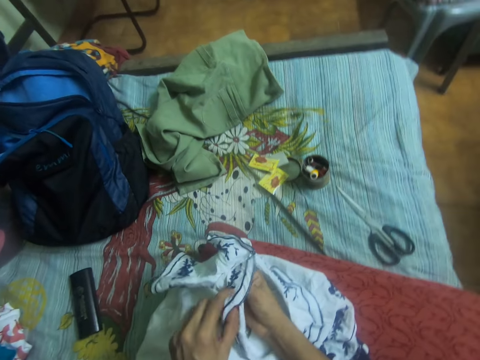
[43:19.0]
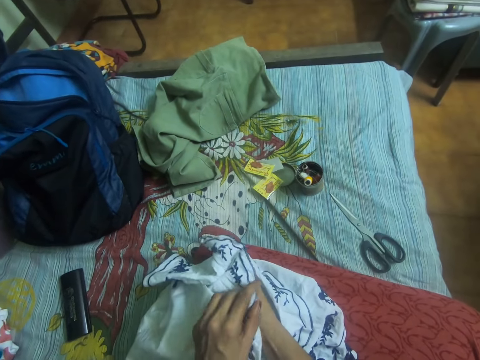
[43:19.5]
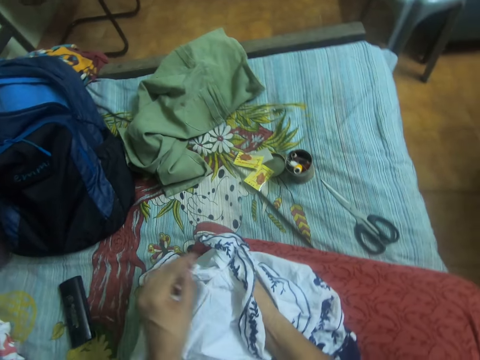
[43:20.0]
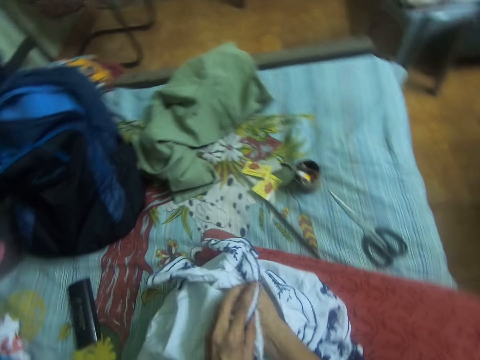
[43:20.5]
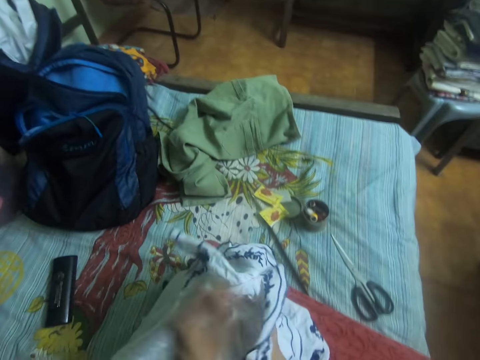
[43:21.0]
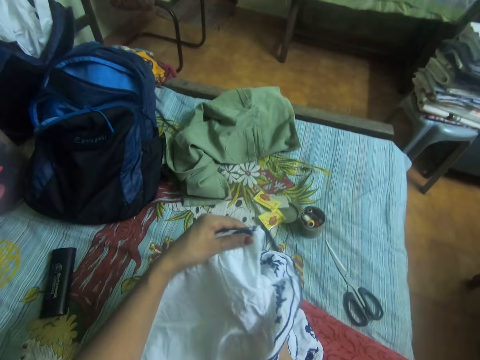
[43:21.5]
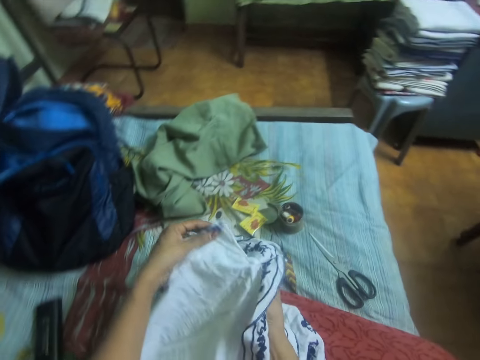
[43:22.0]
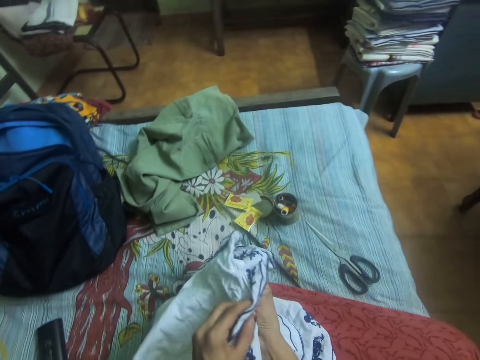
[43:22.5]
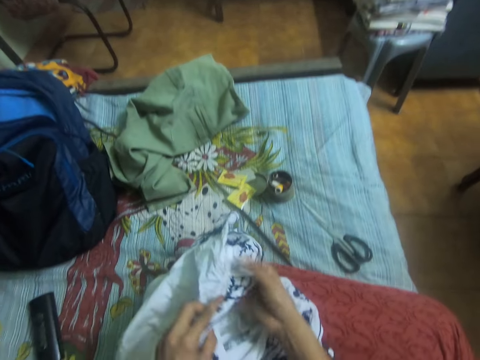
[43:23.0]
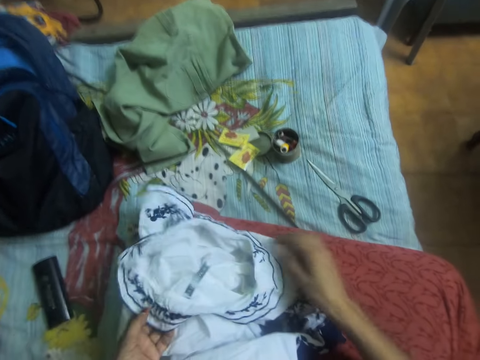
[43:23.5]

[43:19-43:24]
The camera wearer checks the cloth.

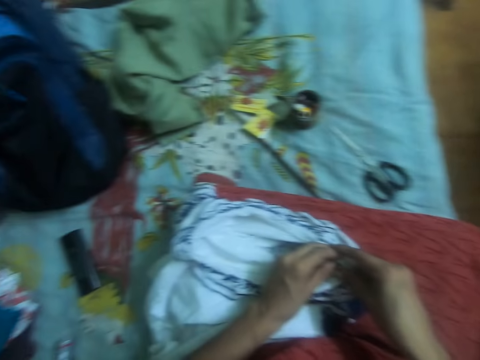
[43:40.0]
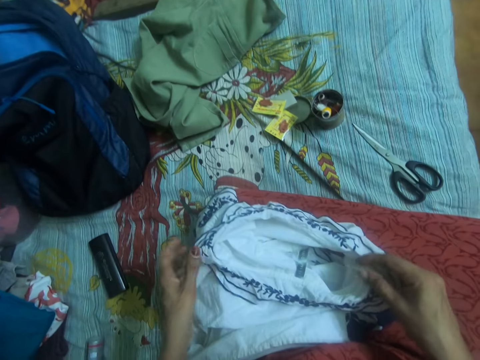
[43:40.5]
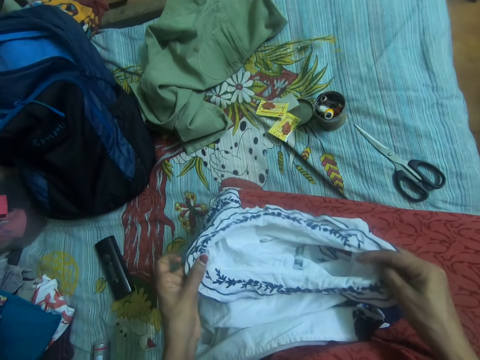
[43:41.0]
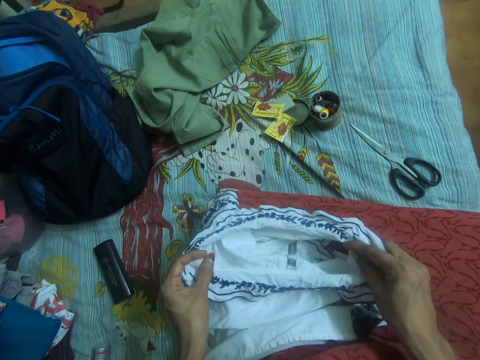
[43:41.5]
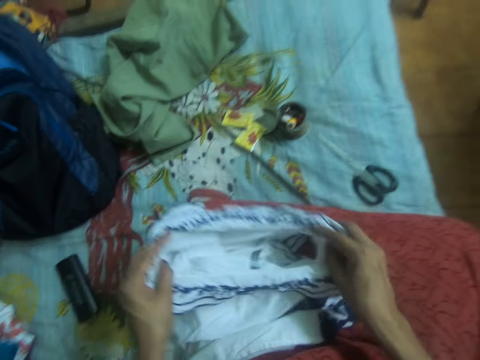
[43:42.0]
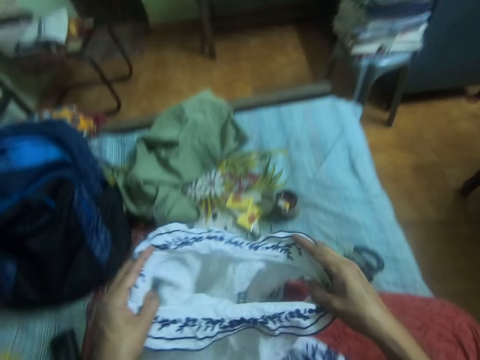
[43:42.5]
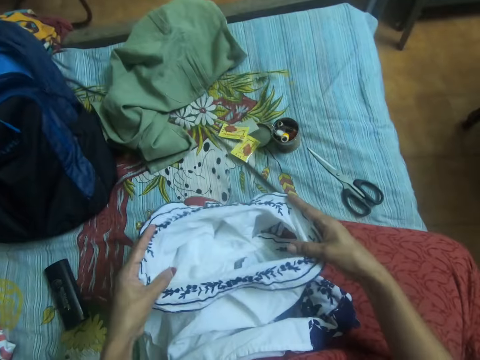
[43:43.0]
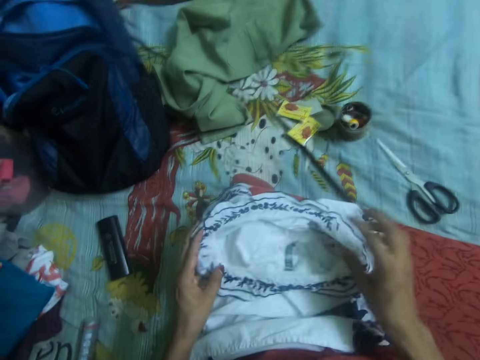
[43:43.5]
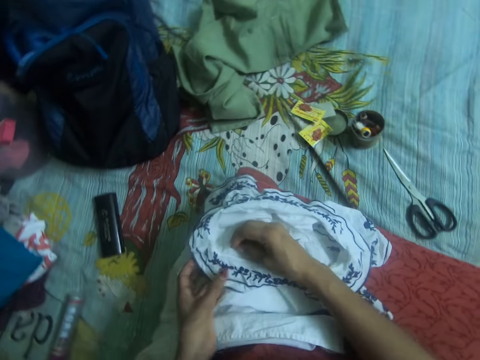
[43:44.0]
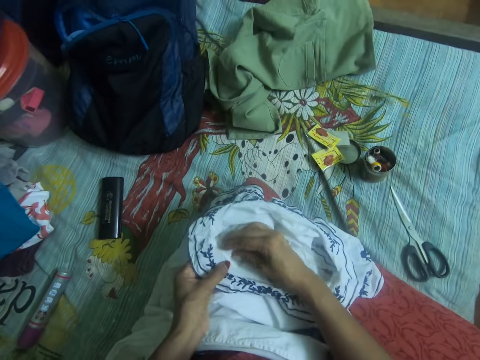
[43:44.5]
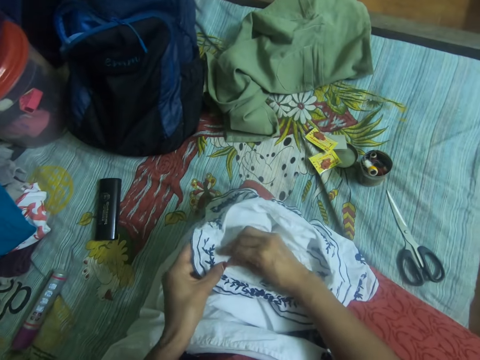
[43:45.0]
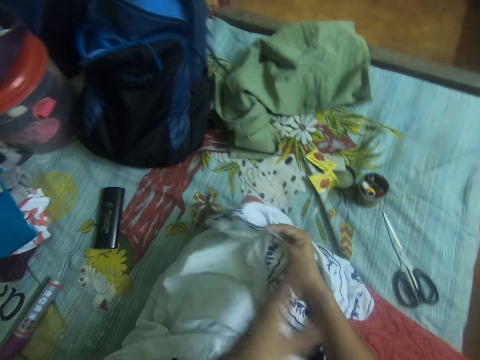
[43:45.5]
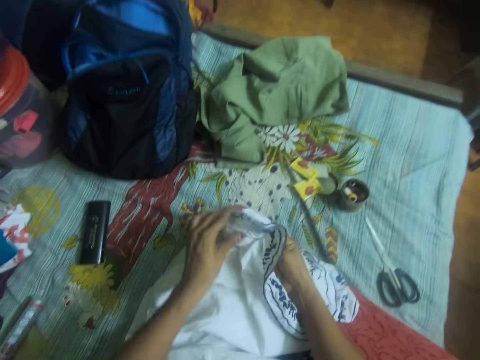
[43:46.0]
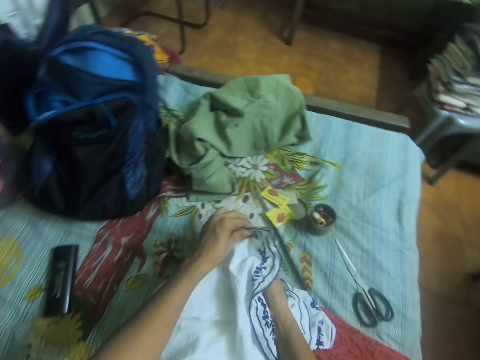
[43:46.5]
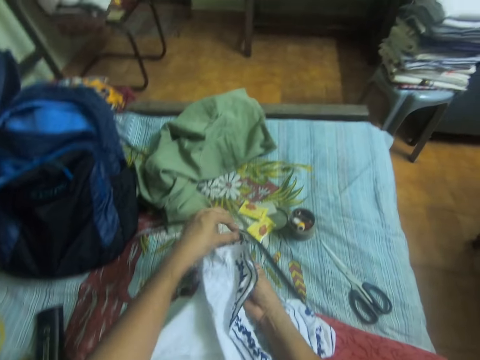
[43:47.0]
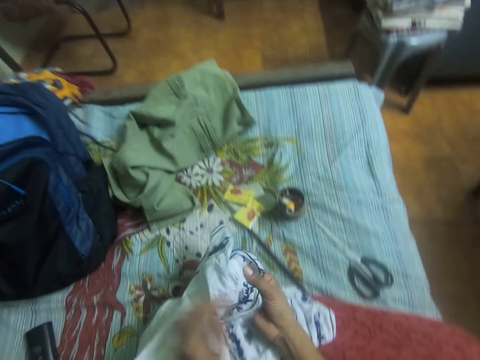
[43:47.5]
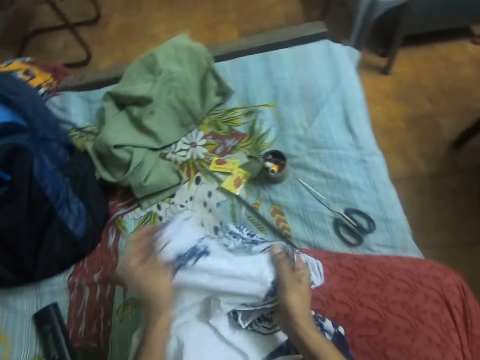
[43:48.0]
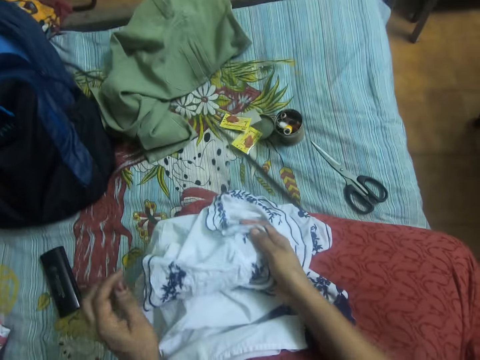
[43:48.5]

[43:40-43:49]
The camera wearer holds the cloth up. They check the cloth.

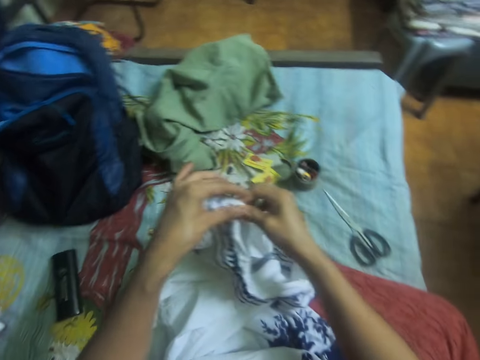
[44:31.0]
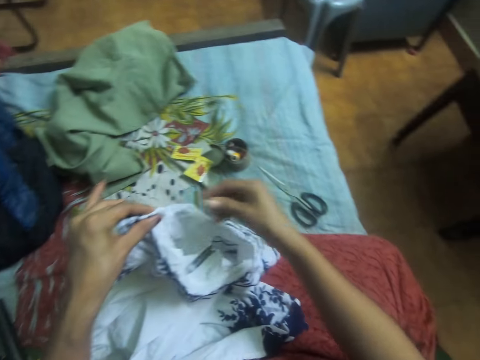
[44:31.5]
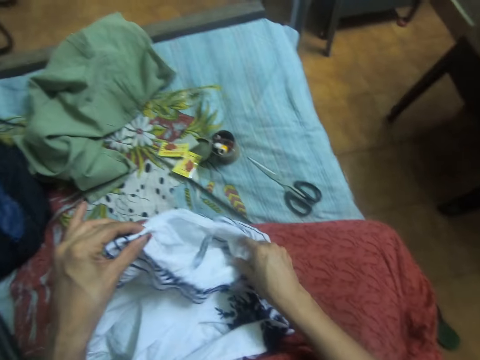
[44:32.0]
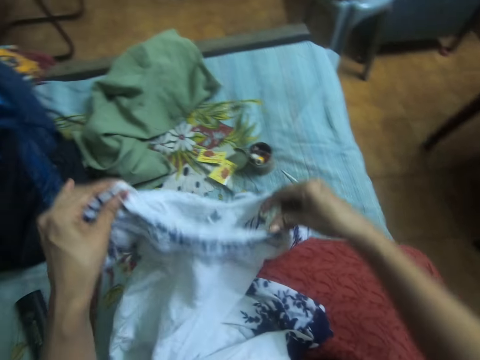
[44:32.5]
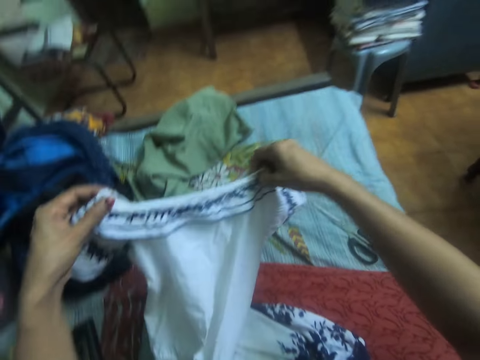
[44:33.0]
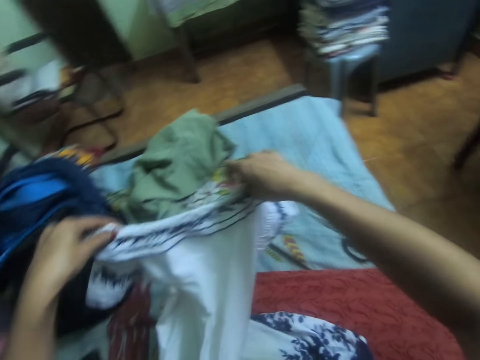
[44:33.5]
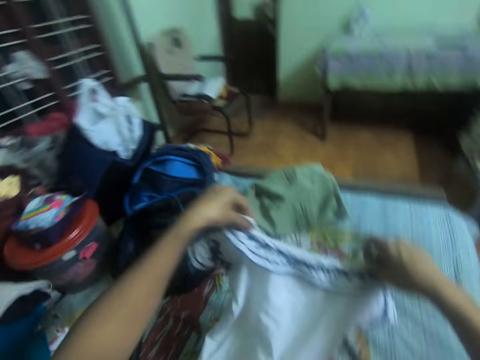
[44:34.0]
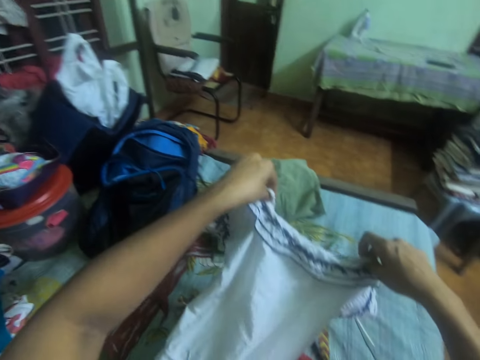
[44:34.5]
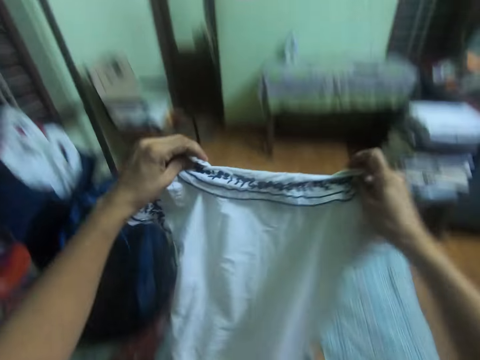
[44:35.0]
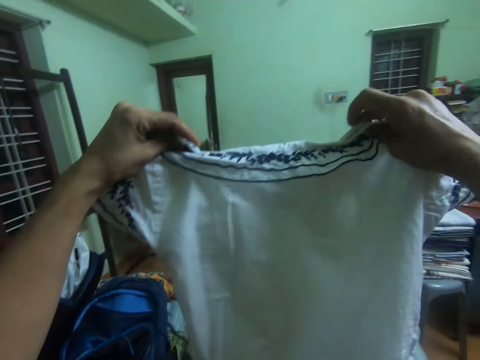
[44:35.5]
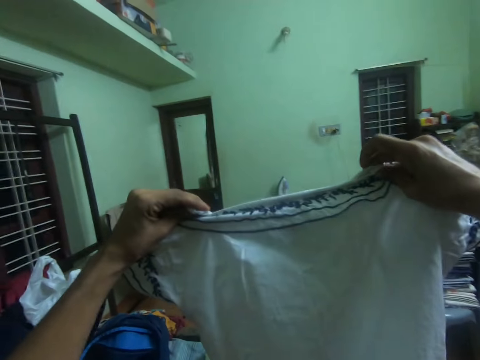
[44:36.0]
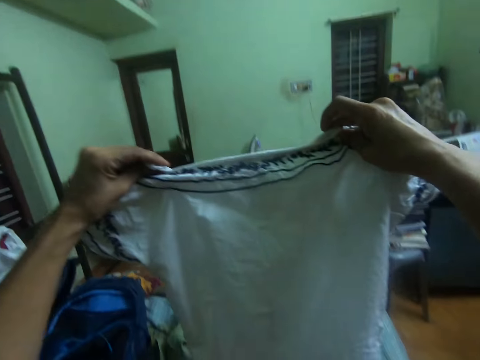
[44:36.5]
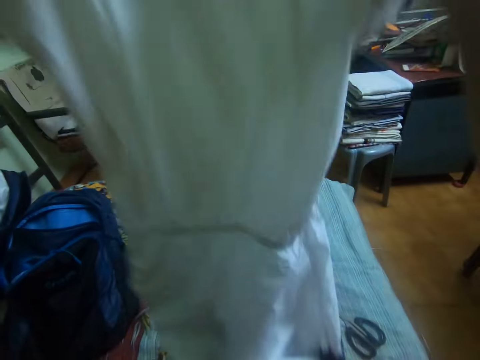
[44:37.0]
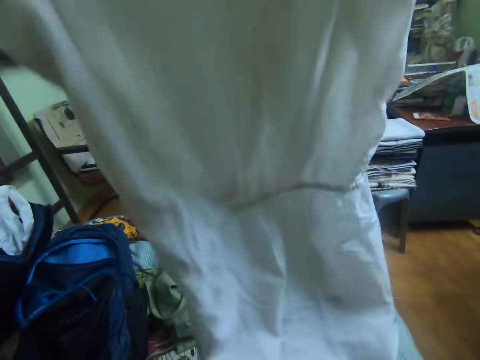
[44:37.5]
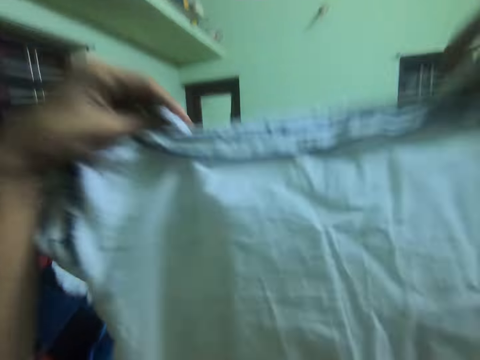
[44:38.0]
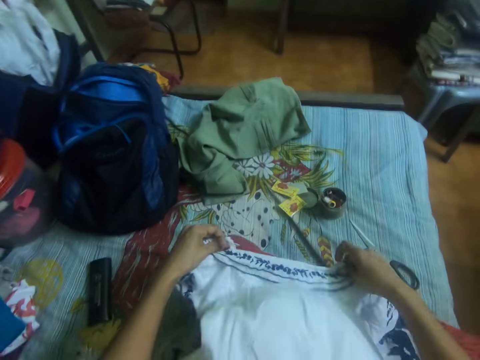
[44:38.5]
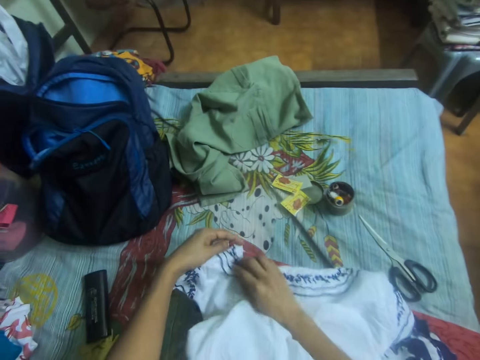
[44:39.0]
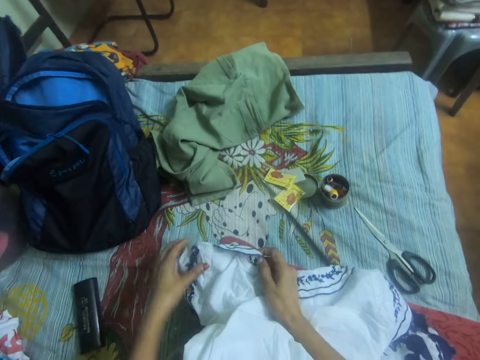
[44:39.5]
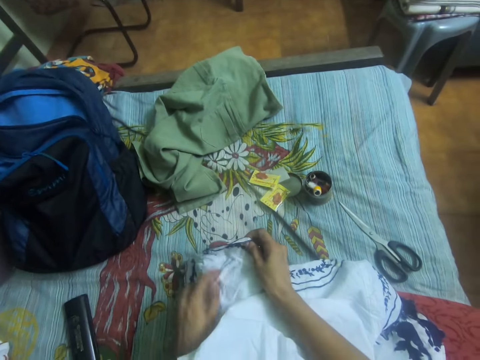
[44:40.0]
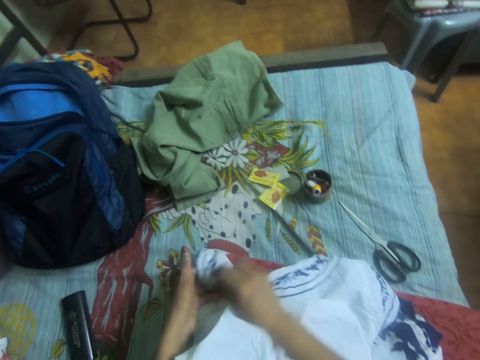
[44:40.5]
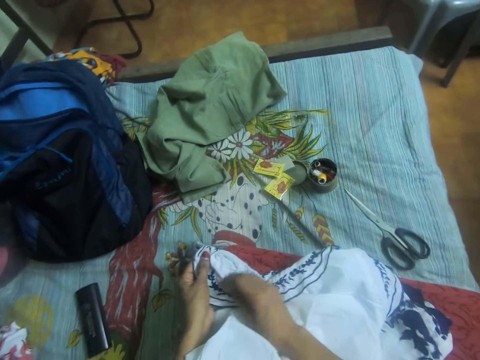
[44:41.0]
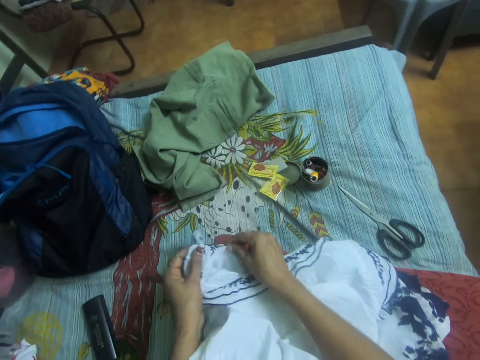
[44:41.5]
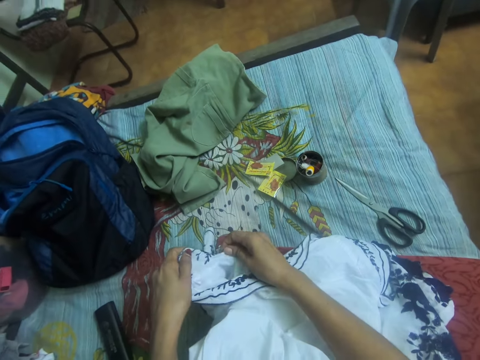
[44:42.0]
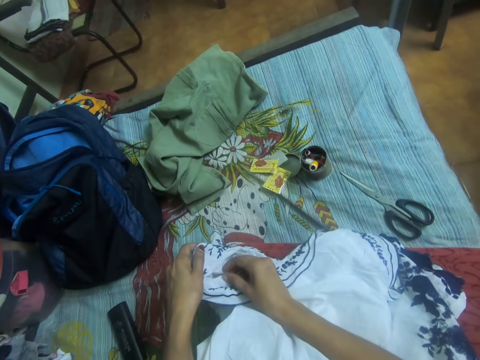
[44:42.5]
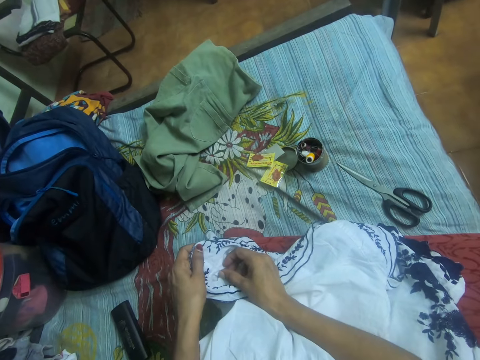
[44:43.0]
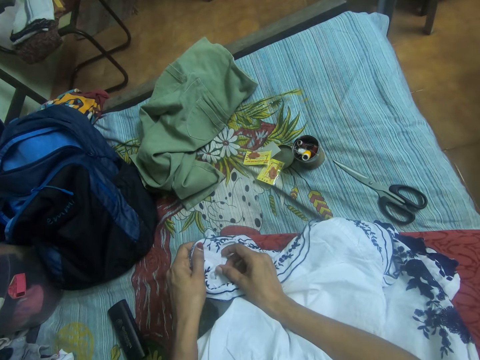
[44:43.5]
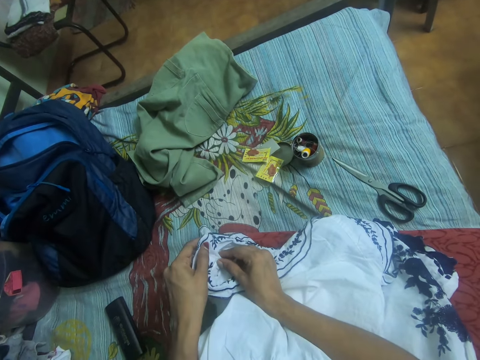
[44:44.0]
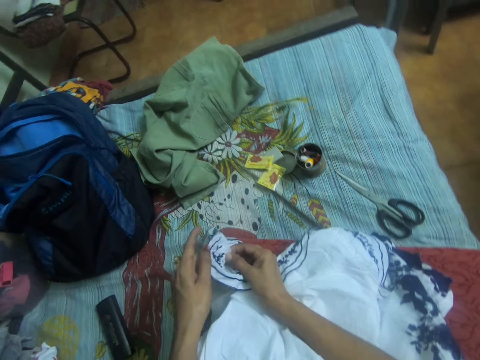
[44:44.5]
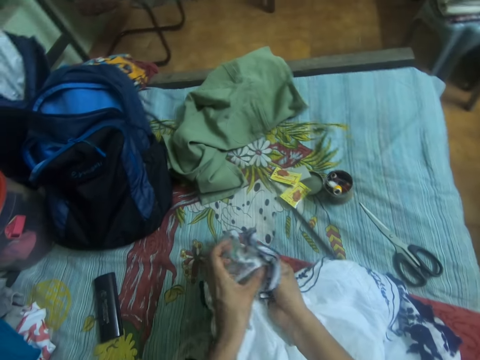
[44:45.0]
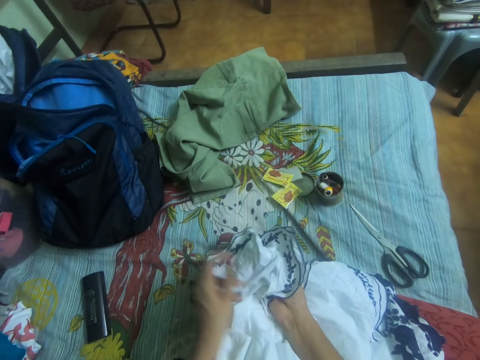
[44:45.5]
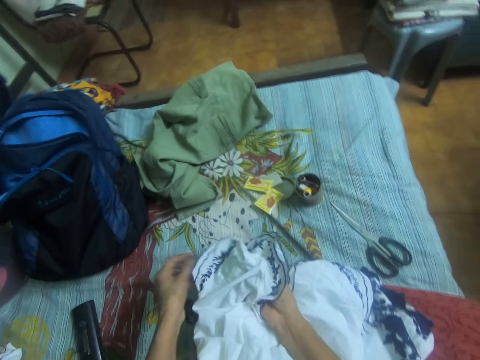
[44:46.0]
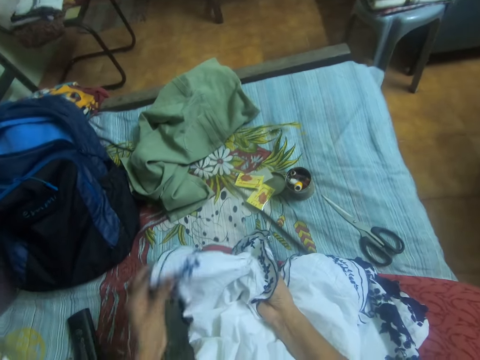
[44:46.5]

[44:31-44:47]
The camera wearer lifts the cloth with both hands. She joggles the cloth in her hands. She lowers the cloth on her lap. She checks the cloth. She adjusts the cloth.
